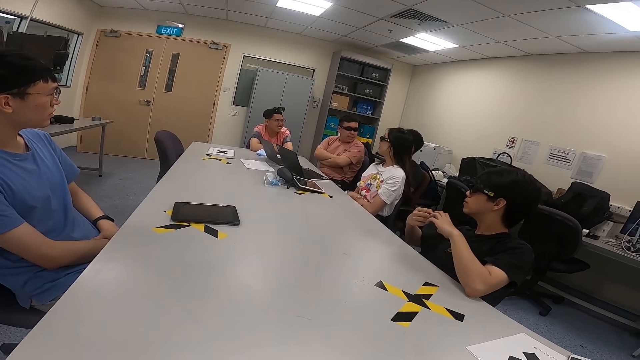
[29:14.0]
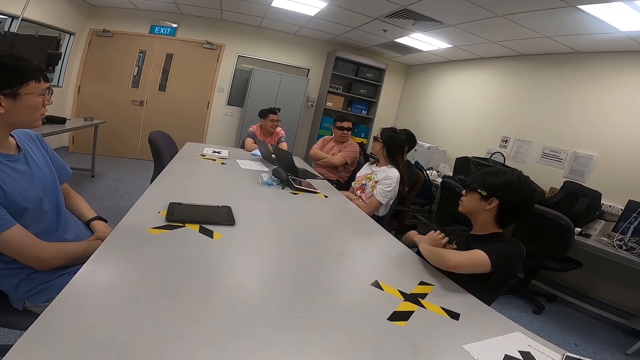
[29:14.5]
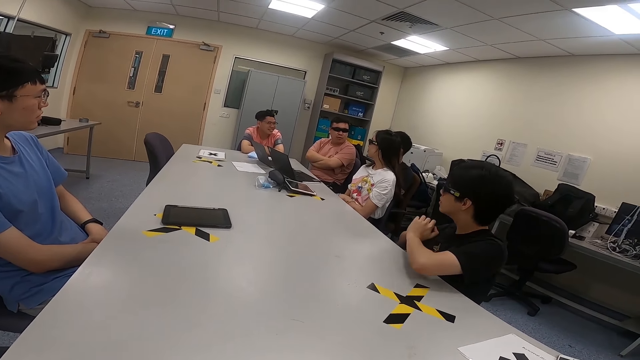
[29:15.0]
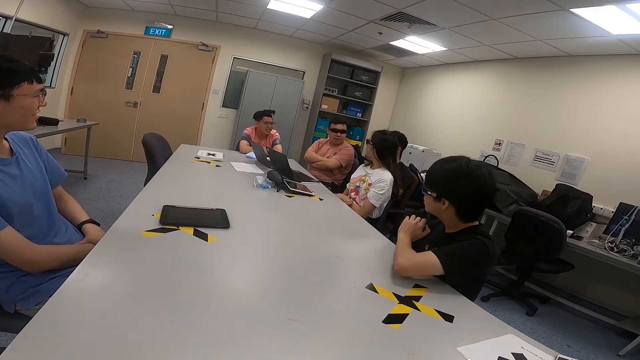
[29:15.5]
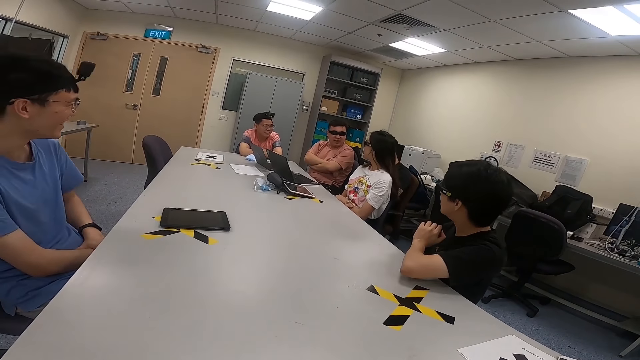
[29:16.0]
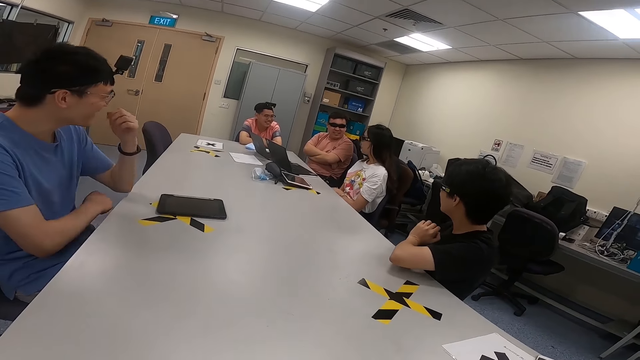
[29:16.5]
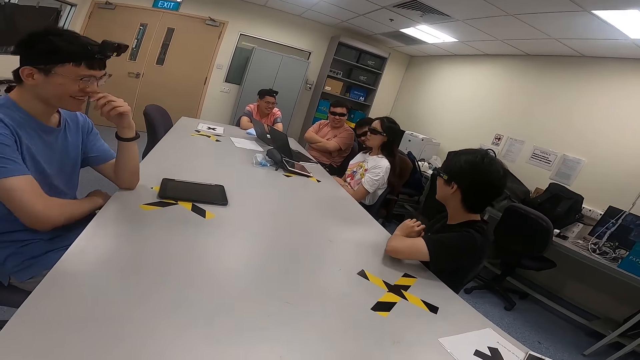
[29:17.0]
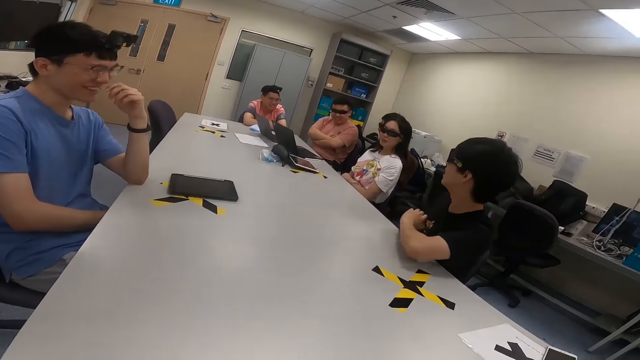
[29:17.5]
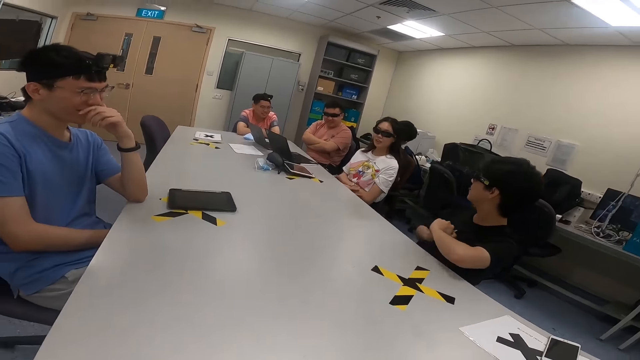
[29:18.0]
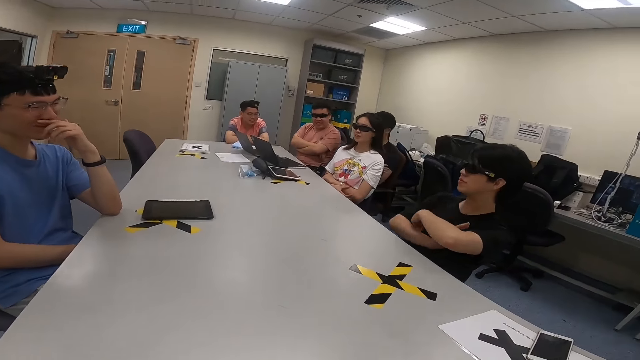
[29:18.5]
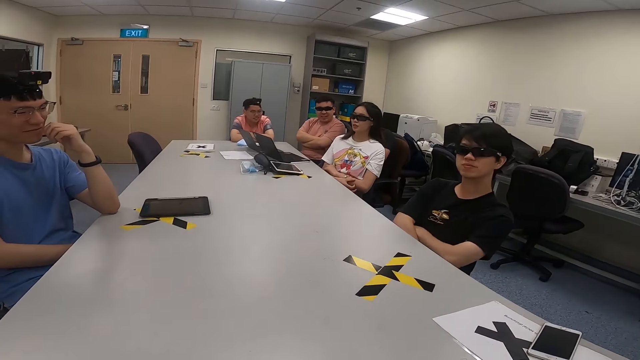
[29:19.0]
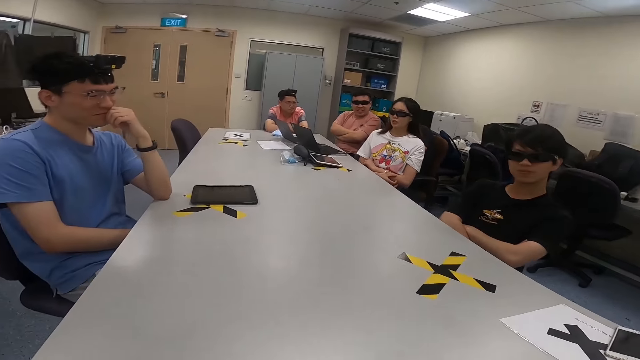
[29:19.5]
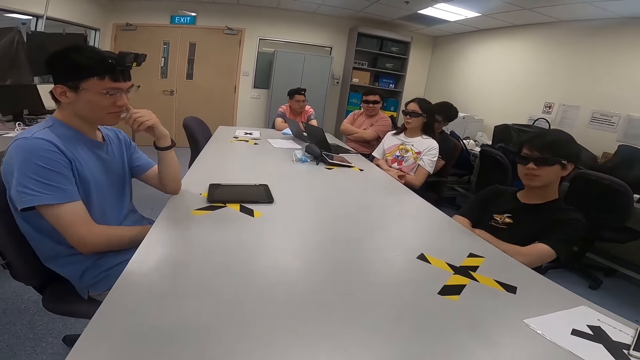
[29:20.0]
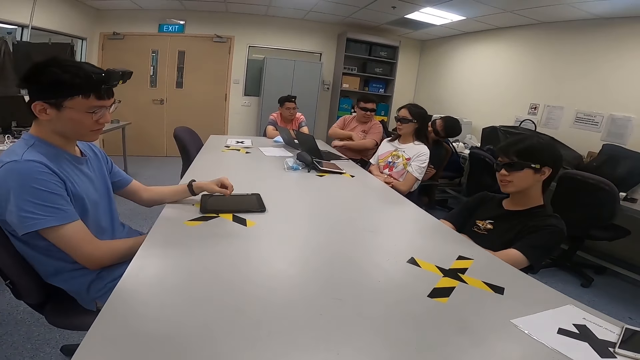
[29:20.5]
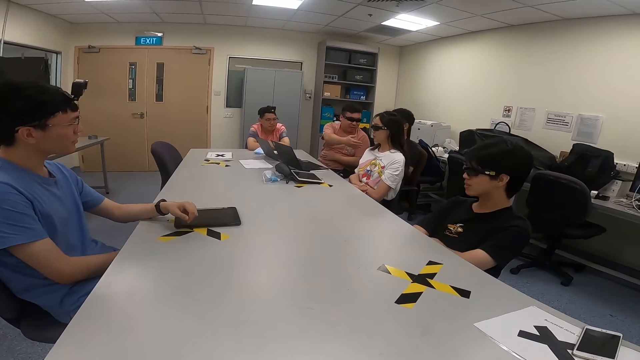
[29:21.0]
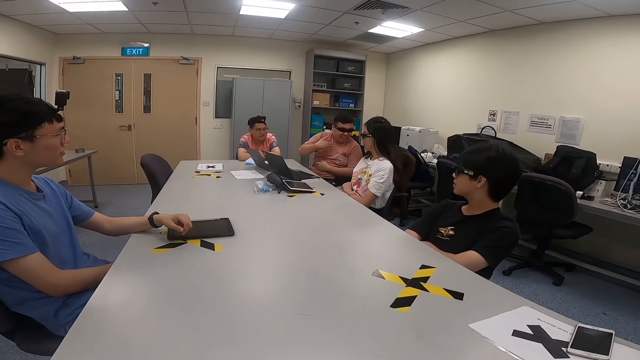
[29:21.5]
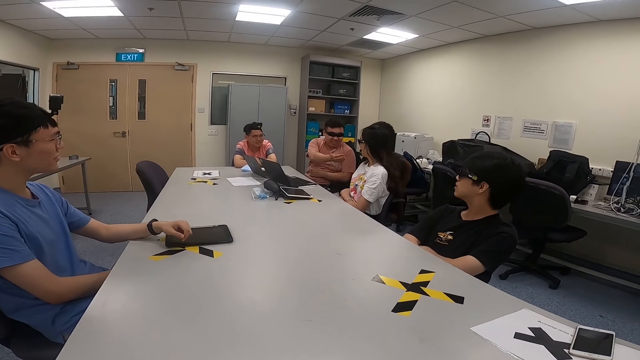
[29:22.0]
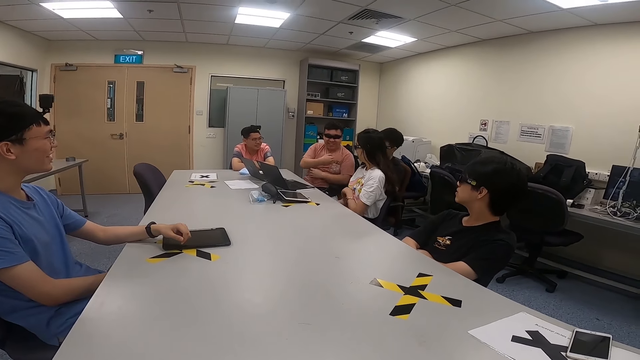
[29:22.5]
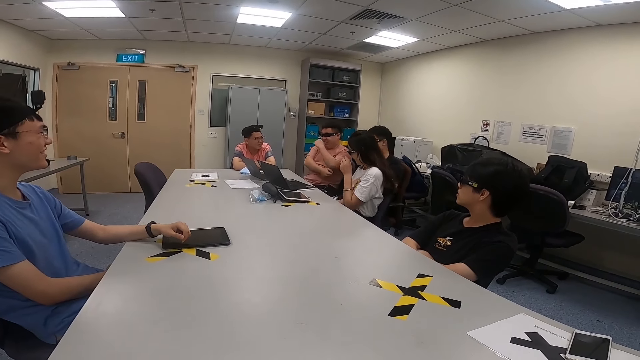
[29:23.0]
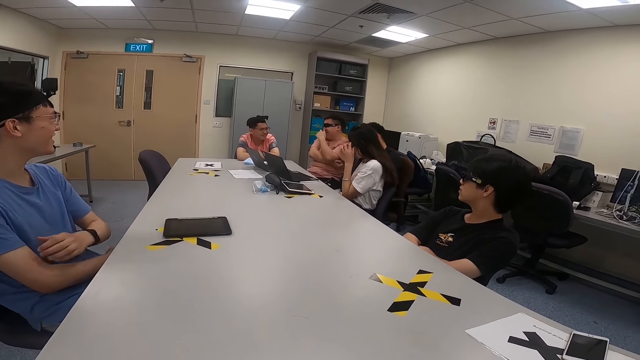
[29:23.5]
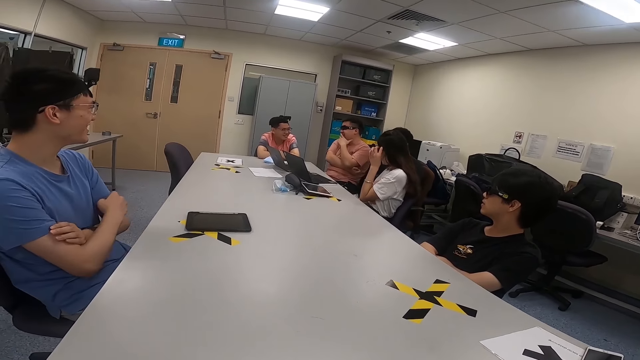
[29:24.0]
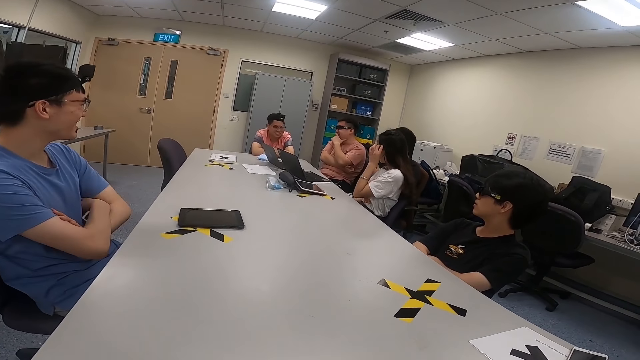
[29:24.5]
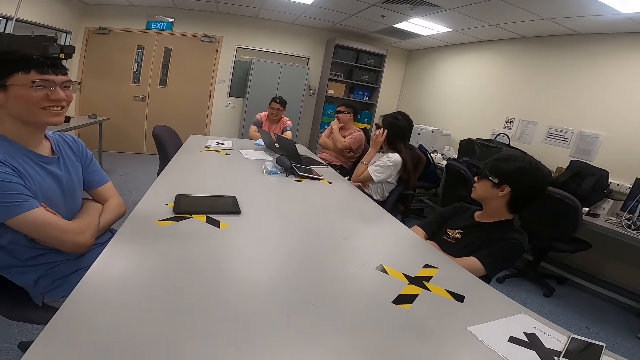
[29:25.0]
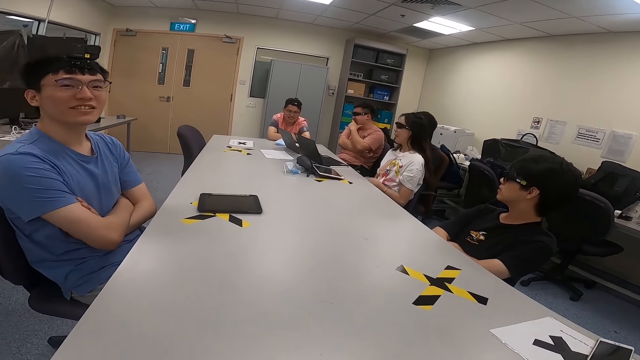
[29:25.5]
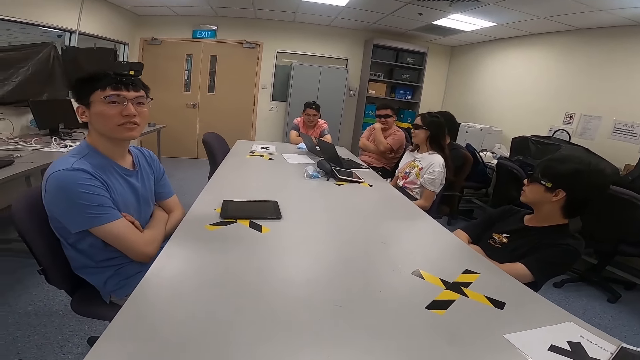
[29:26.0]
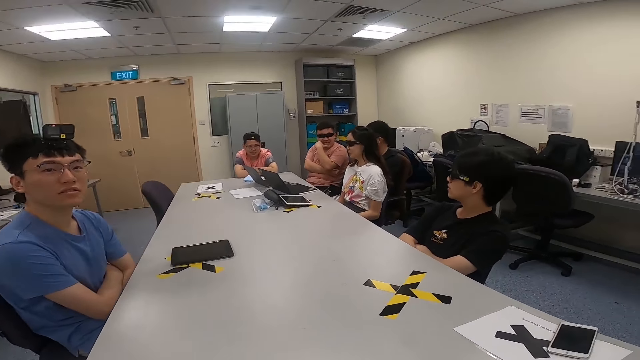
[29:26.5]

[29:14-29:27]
A man moves his hands. Another man nods his head. Another man touches his nose. The first man folds his arms. Another man moves his hands. The man who touched his nose lowers his left hand. The man who nodded his head moves his hands. A lady moves her hands. A woman holds her glasses. The man who nodded his head holds his mouth.

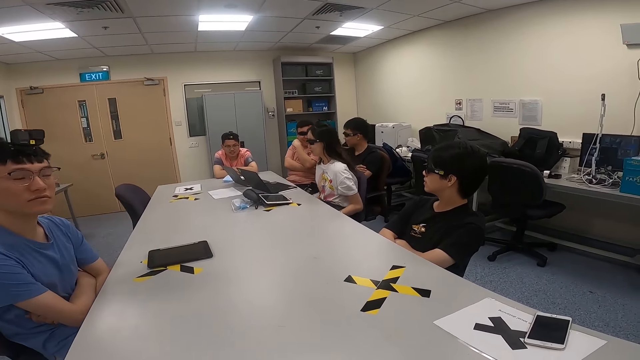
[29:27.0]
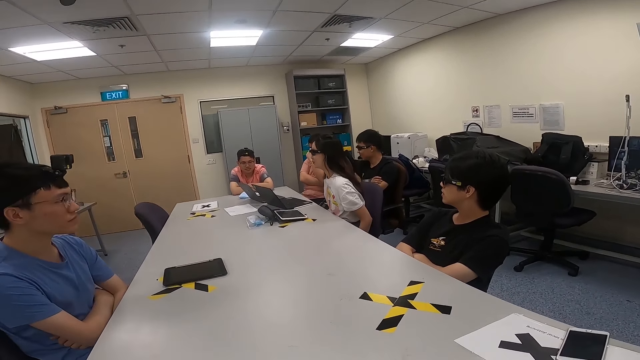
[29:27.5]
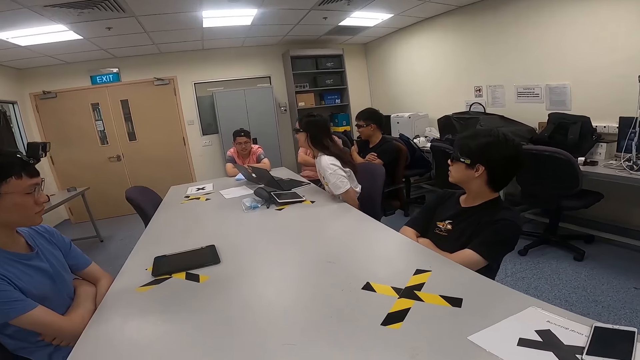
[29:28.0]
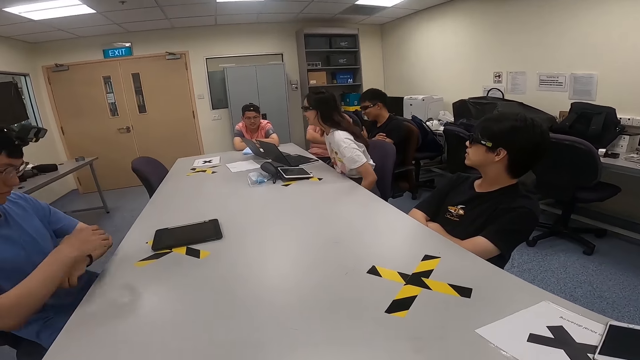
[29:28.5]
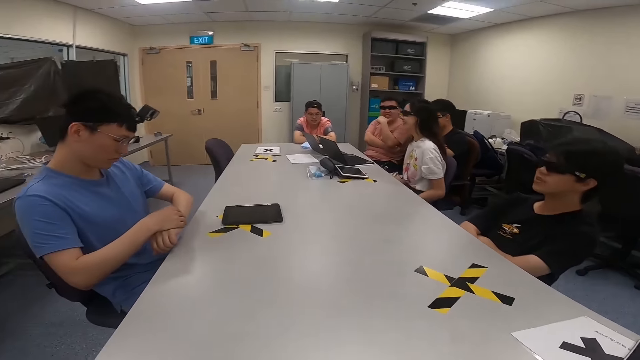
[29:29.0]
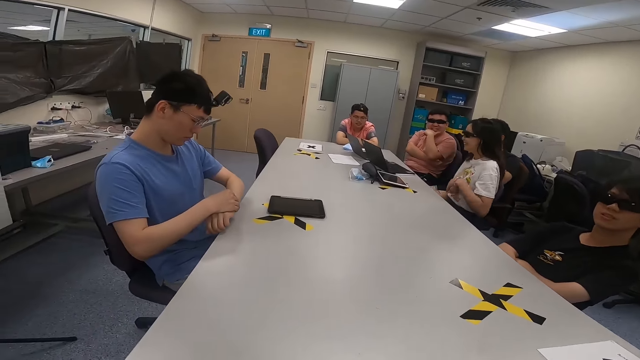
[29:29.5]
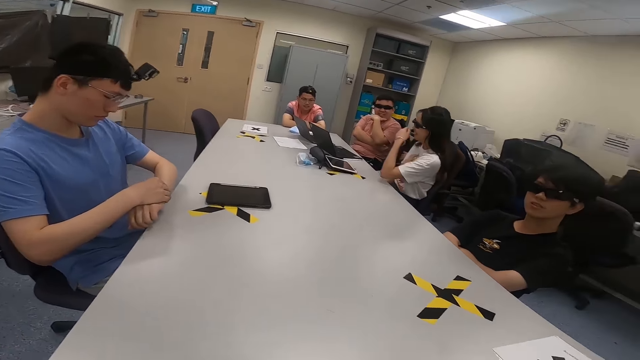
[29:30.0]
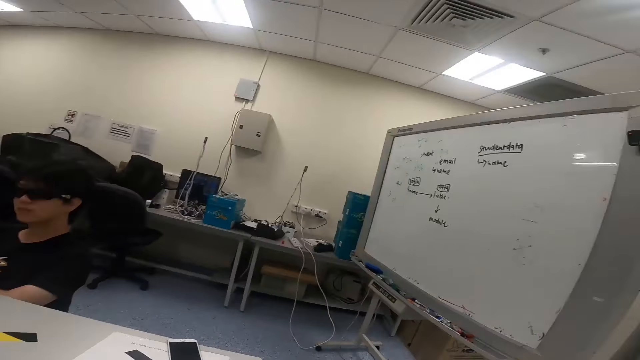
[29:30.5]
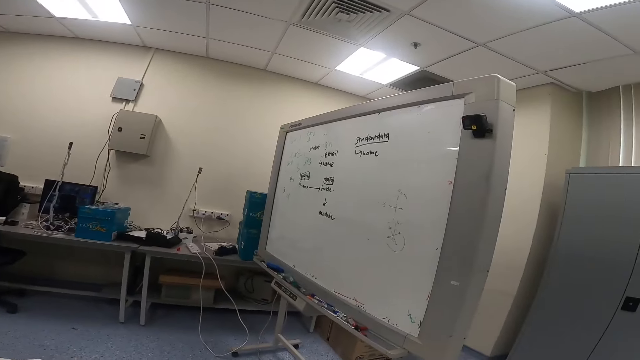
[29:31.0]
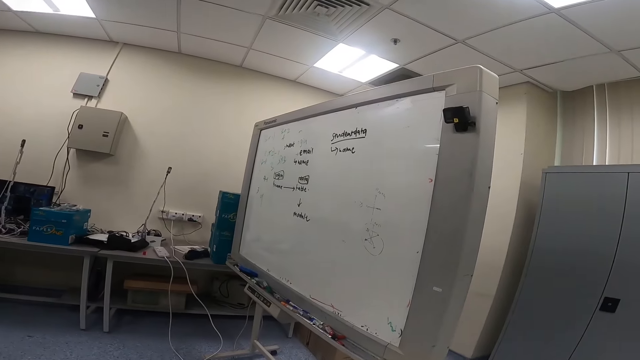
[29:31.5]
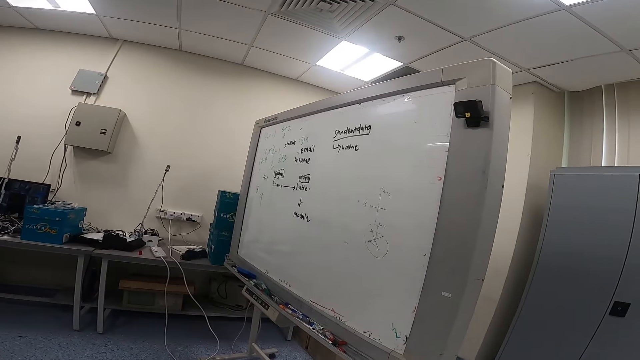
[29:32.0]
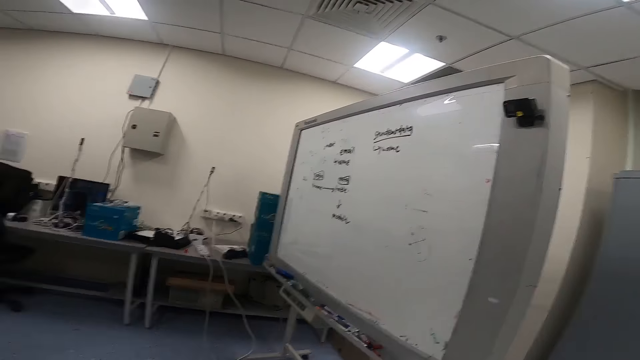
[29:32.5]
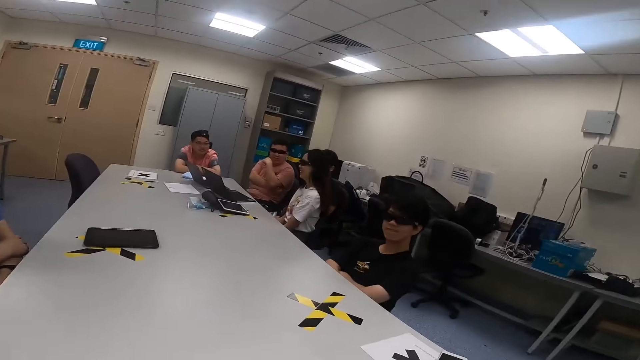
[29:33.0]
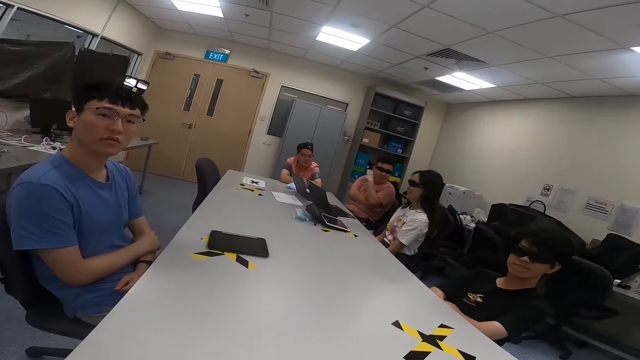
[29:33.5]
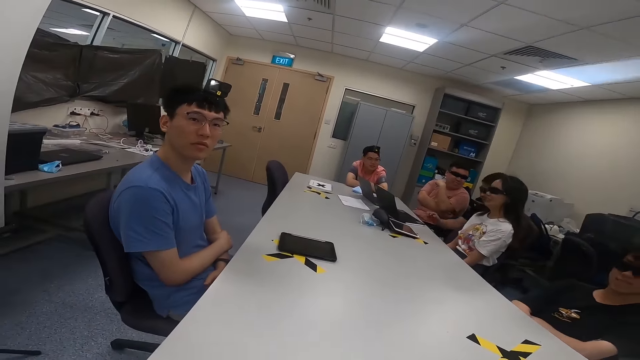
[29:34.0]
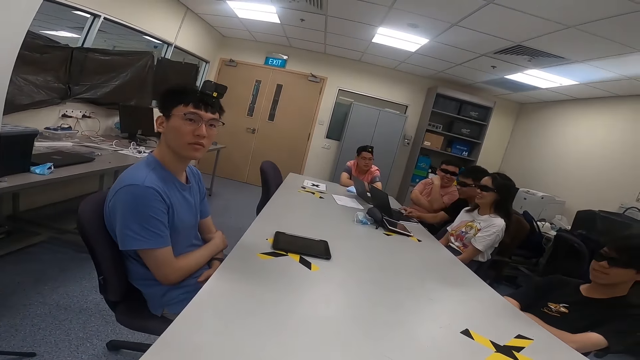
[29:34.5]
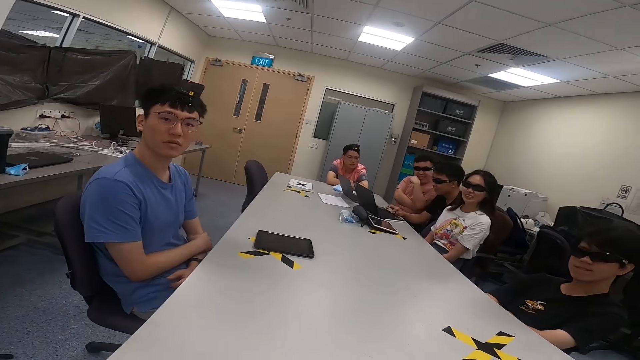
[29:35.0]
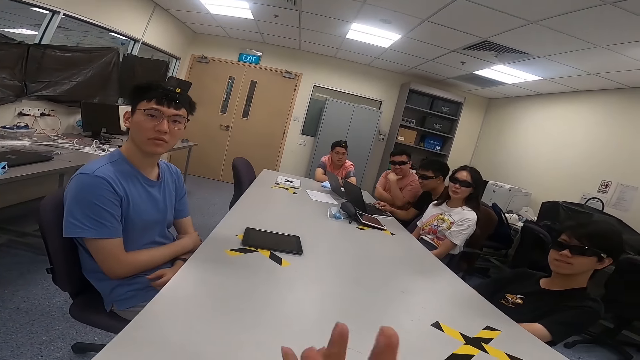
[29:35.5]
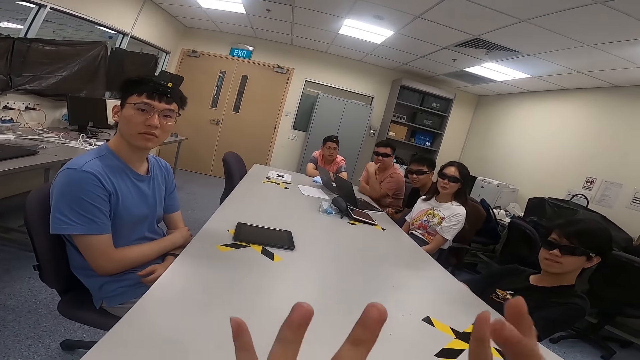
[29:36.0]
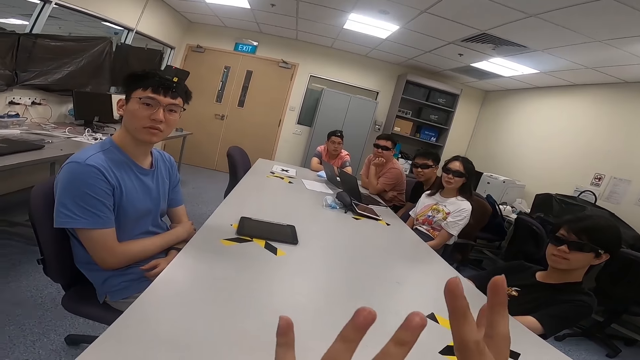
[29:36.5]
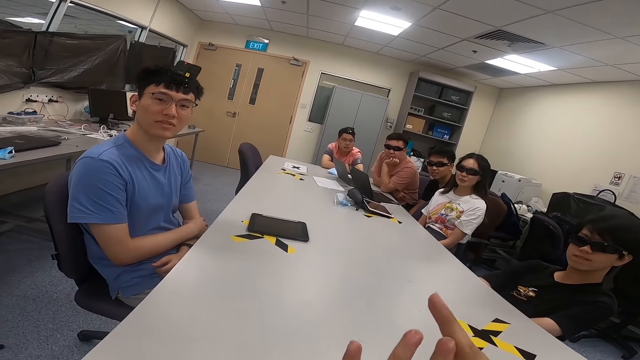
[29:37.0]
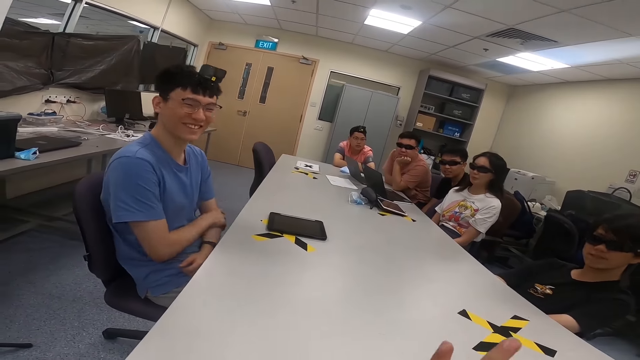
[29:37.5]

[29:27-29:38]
A woman moves on a chair. A man holds his watch. Another man holds his hands together. The camera wearer turns around. Another man puts his hand on the table. Another man sits next to him. Another man sits next to that man. A lady sits next to the last man. Another man sits next to the camera wearer. The man next to the lady leans forward. The camera wearer moves his hands.
